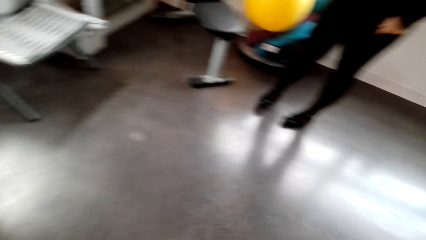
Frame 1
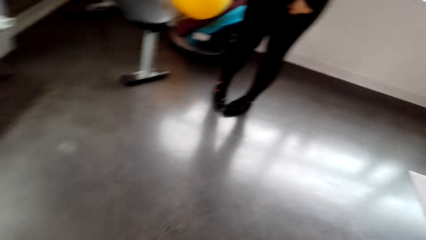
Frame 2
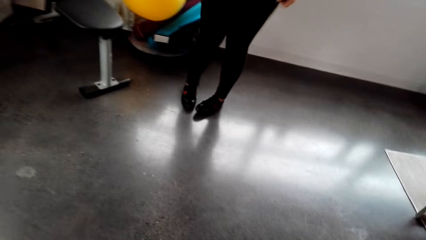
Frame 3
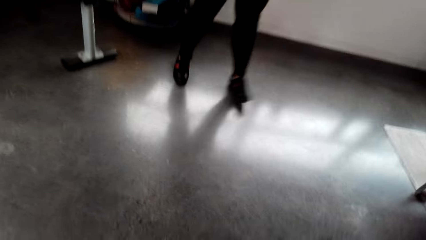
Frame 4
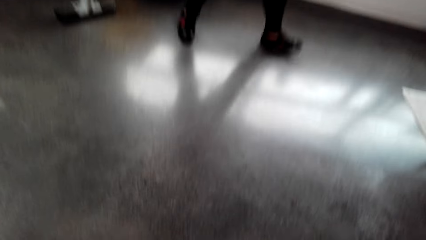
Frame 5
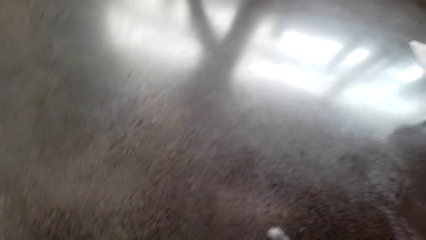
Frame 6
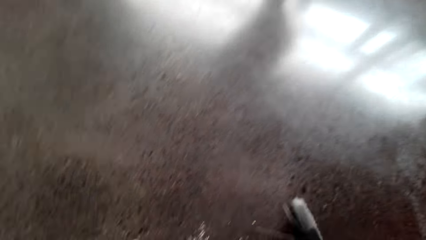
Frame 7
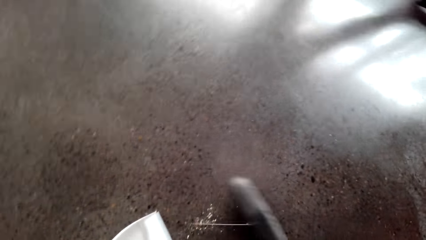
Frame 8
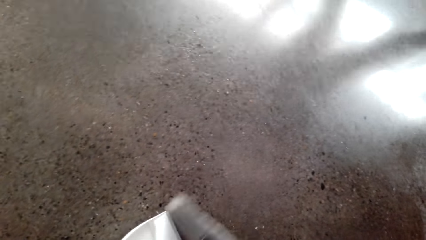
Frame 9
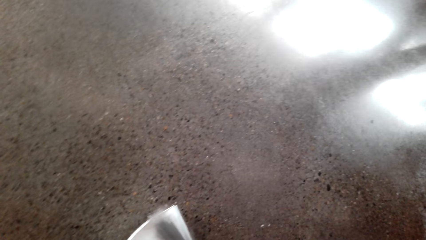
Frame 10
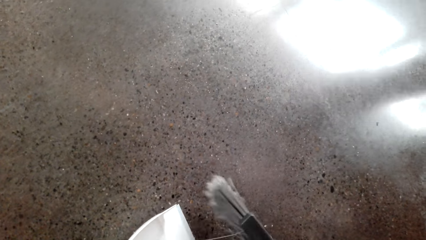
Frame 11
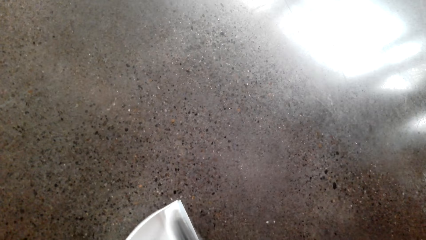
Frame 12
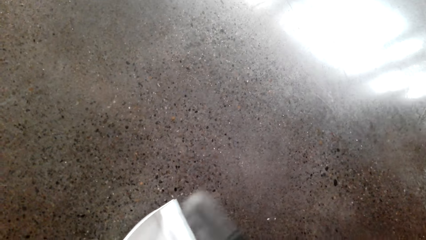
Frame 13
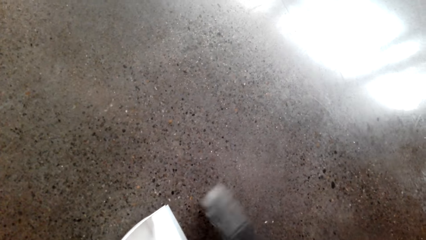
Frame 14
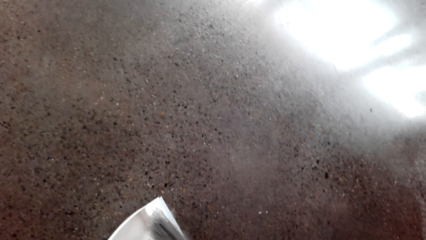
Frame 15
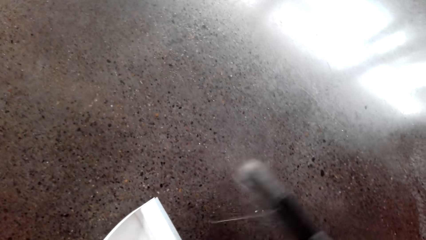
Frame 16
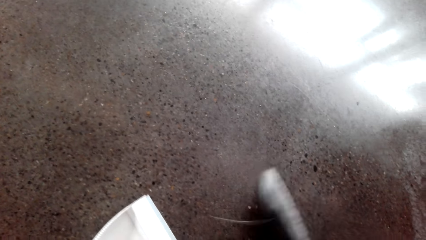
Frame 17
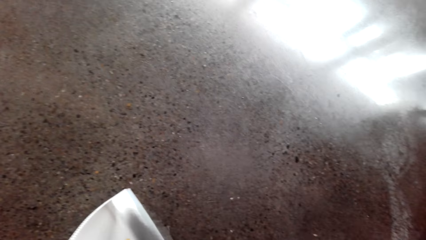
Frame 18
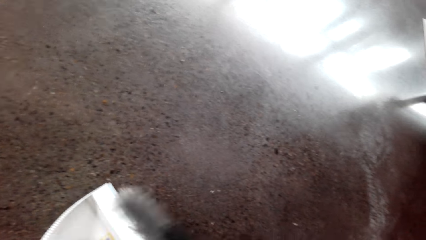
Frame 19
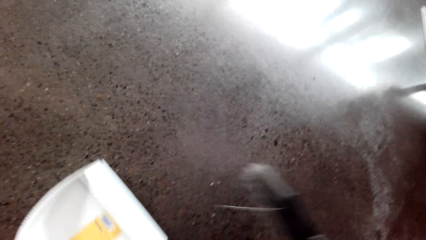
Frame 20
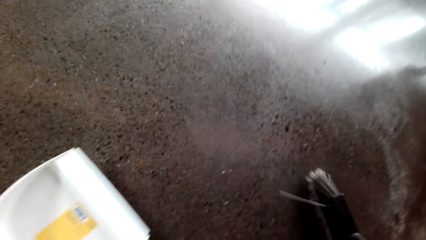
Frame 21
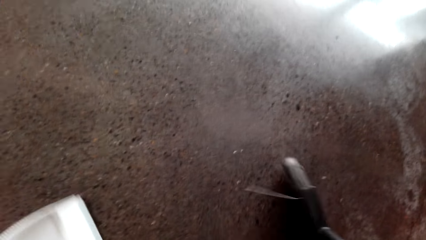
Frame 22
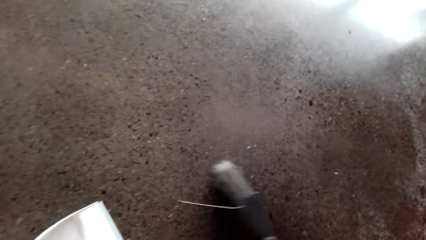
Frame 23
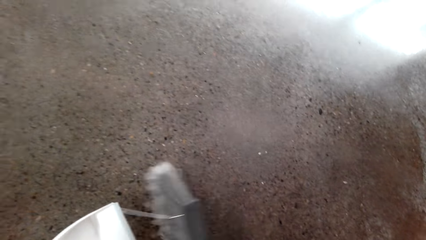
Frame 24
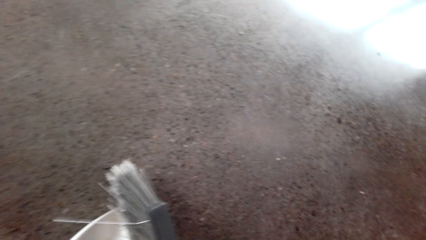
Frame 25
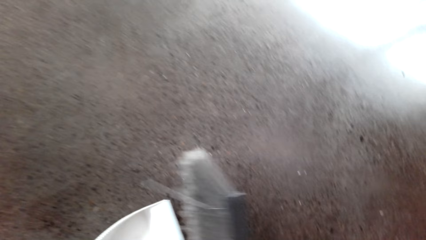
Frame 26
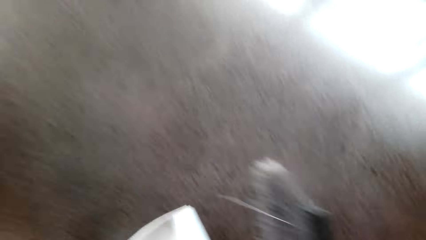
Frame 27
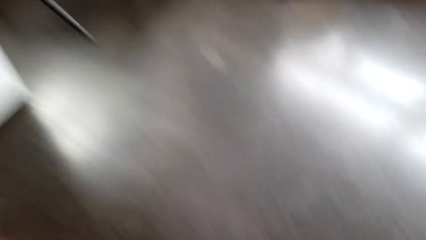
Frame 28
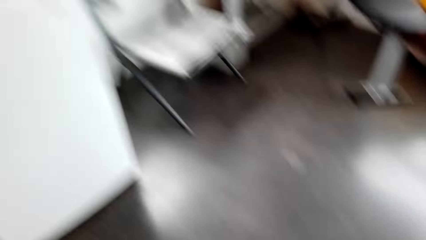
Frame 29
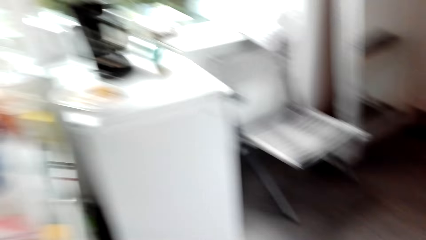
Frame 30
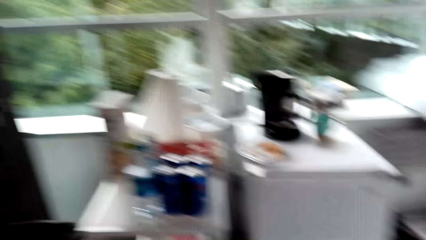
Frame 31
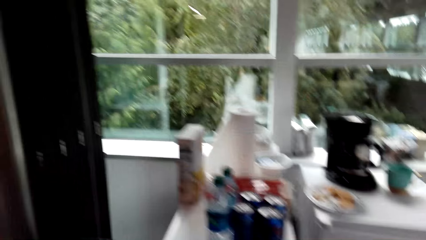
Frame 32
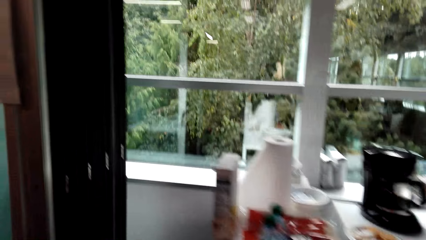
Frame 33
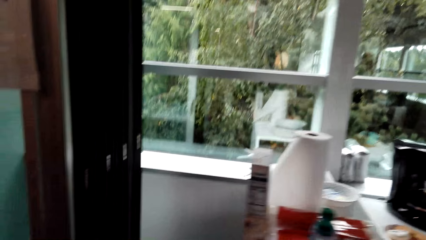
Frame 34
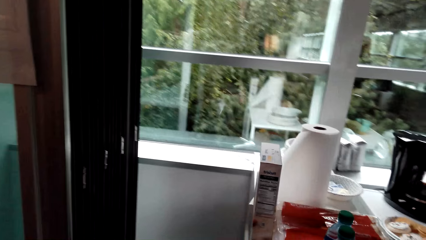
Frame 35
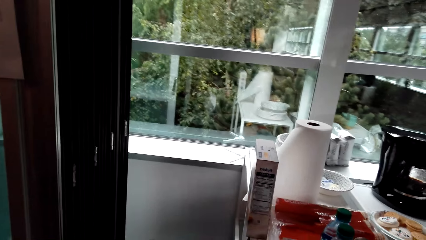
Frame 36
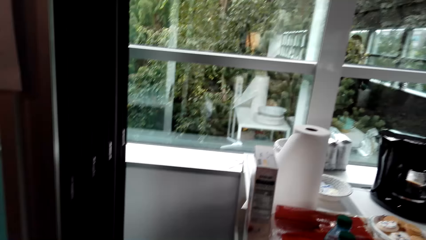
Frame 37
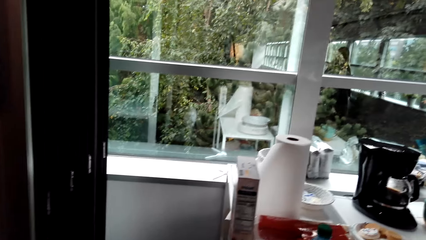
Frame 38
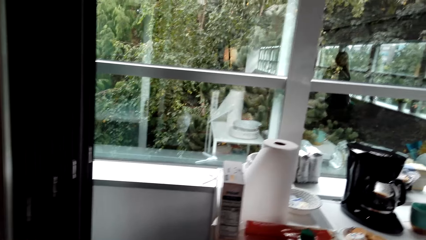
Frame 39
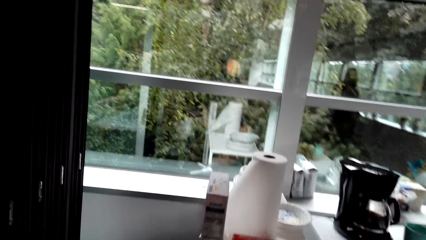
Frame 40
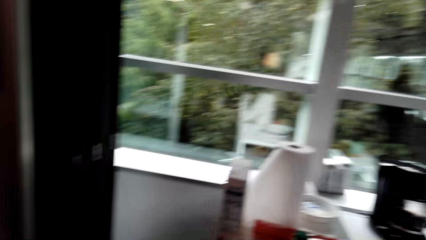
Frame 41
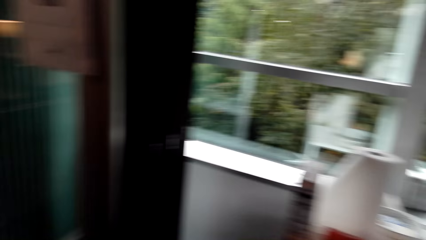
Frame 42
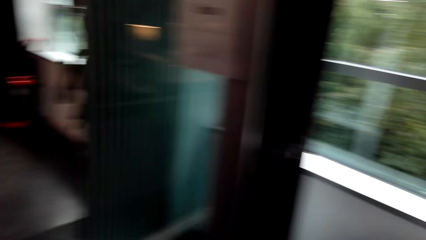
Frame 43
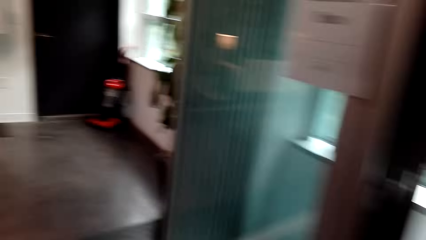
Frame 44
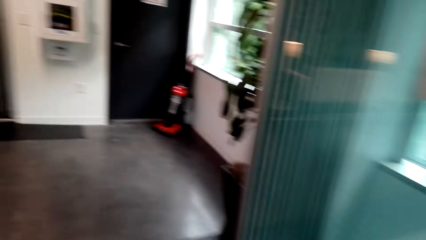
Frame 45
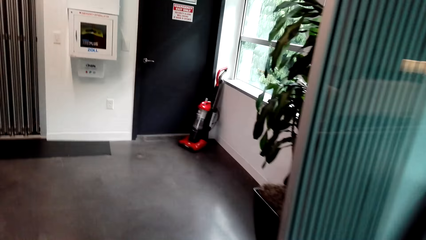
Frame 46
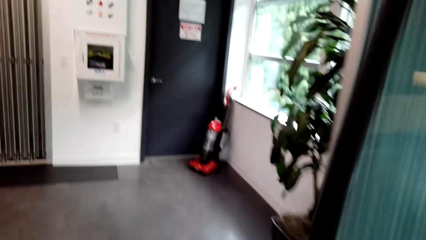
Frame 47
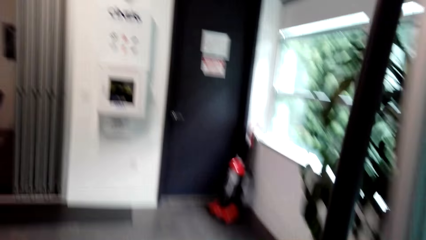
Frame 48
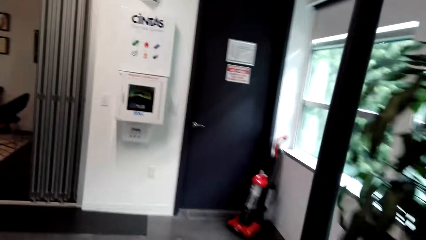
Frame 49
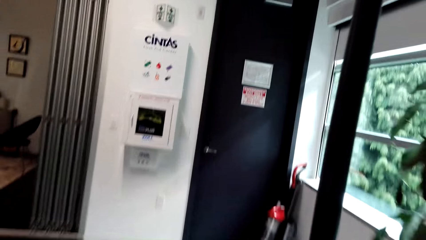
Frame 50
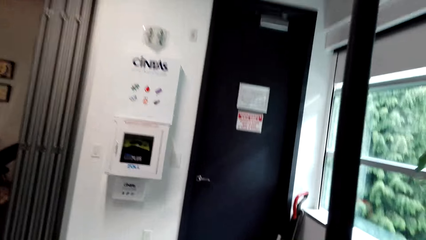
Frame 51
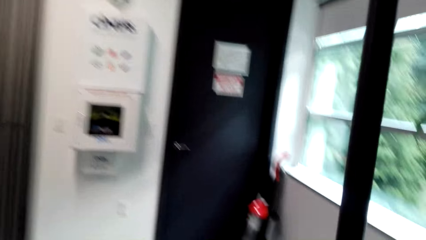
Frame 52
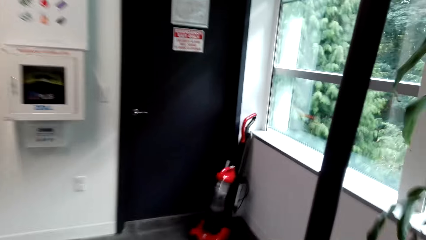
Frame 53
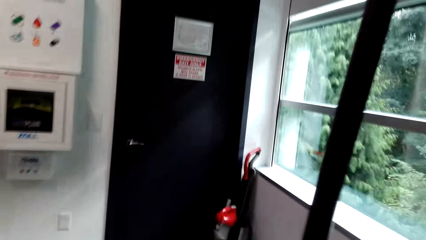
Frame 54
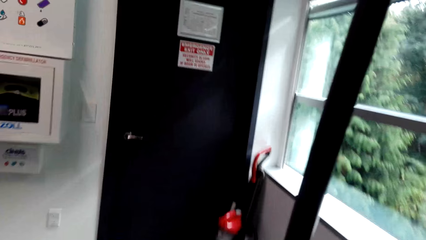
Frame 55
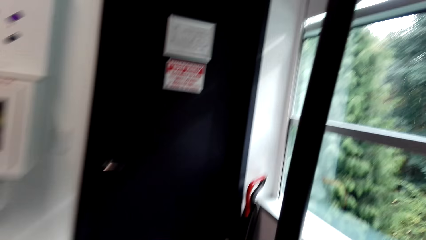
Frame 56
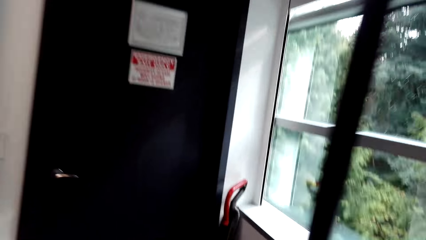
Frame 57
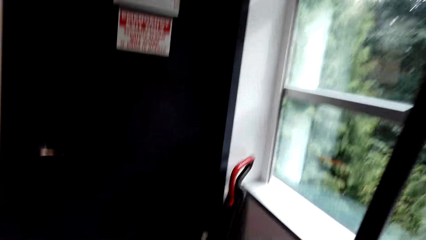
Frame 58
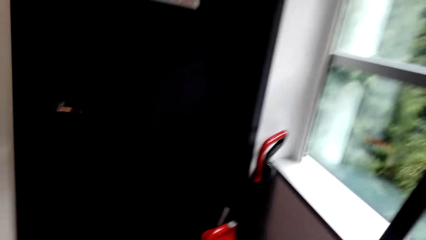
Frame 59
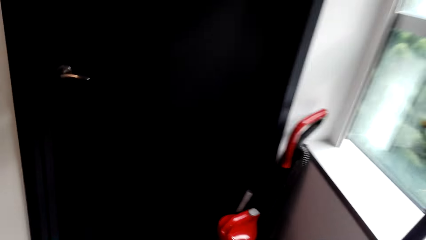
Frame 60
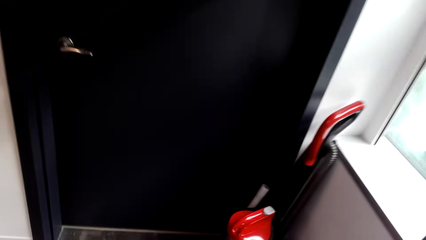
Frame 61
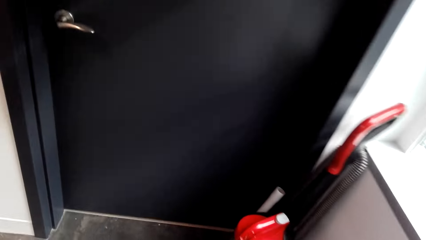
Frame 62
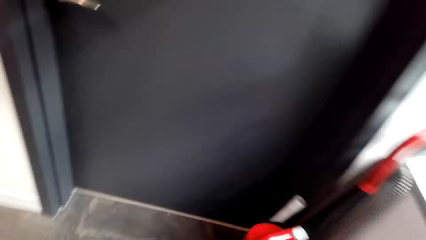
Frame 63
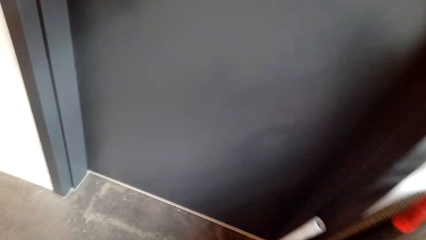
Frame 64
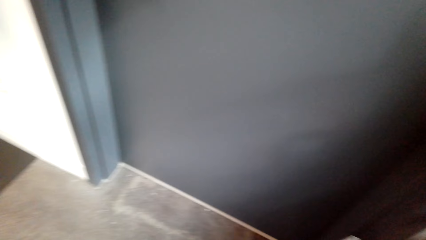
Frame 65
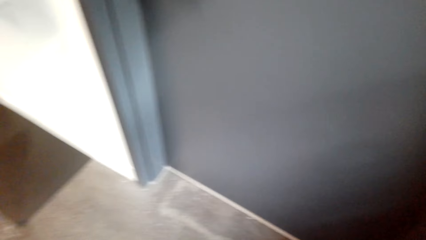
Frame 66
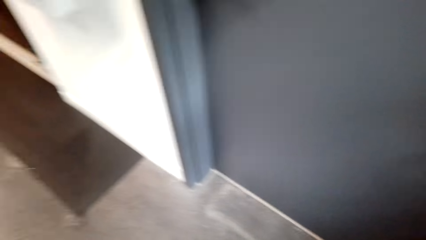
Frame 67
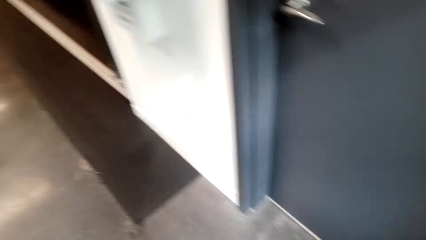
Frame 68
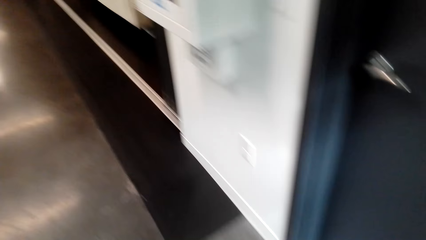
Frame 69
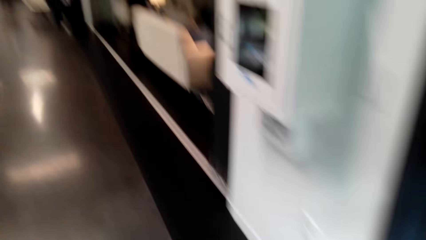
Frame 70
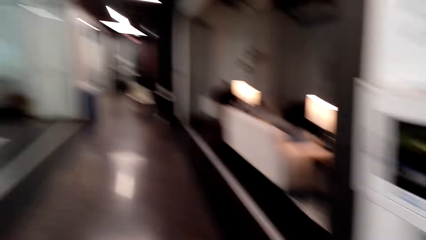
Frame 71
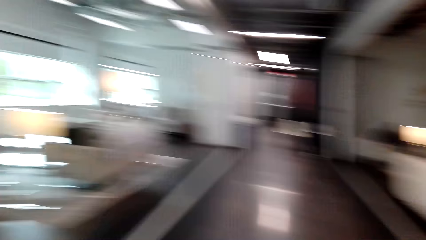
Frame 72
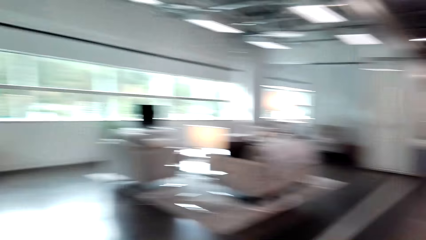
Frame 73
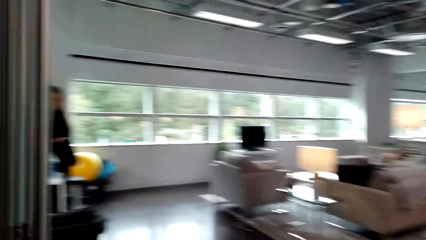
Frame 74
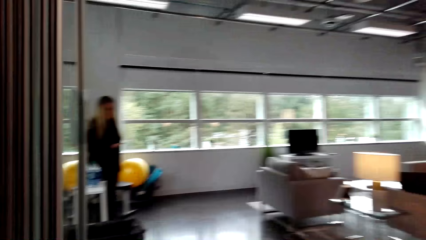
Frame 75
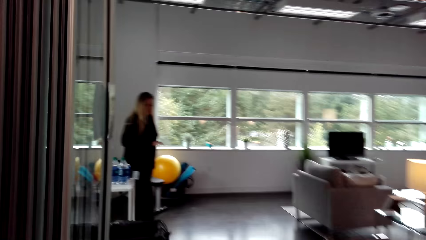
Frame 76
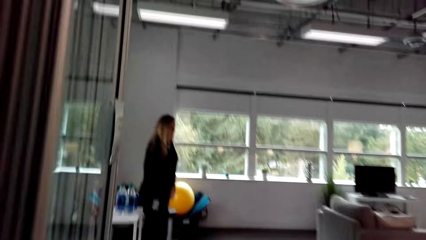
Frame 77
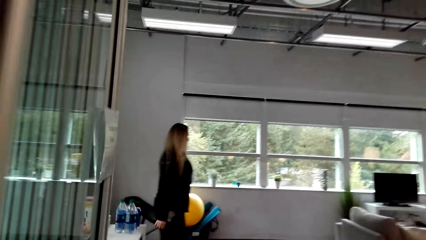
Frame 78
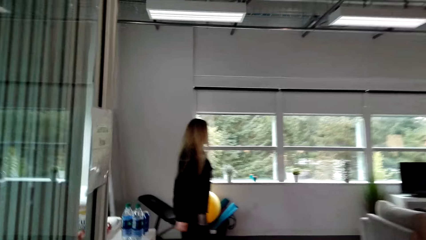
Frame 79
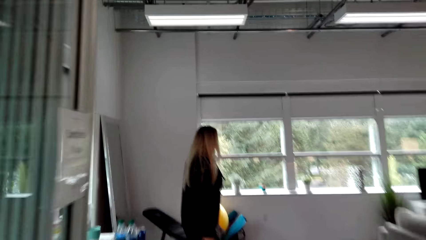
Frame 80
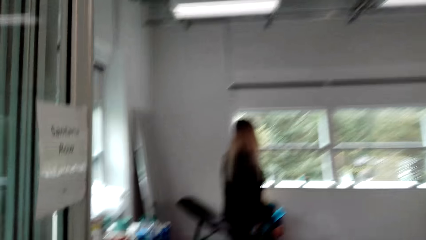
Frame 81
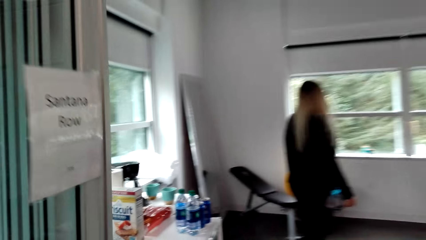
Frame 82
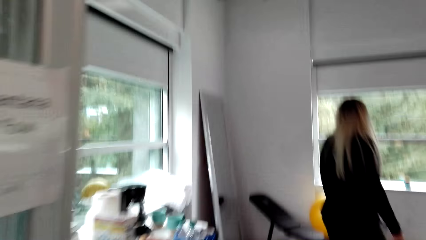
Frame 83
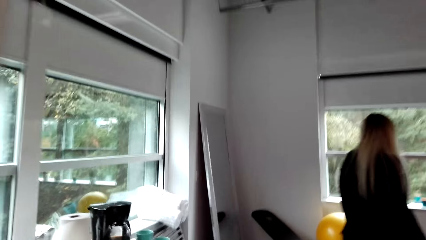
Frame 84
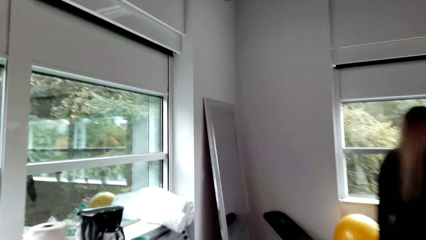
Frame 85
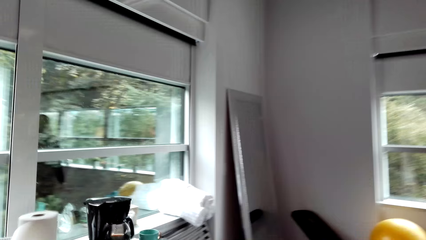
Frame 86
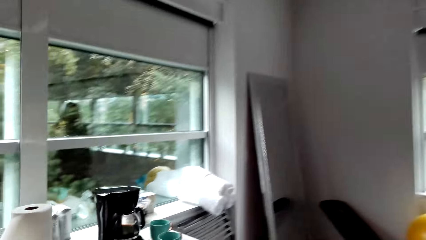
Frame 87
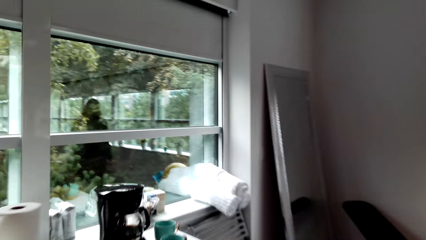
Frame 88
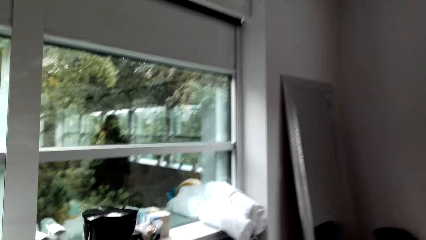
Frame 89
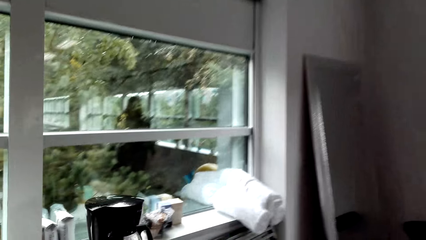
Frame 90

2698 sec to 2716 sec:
A woman walks around the office. The camera wearer converses with the woman. They sweep the floor, converse with the woman, stand up, walk around the office and drop the dust in the dustbin. They walk around the office, hold the broom and converse with the woman. They place the broom in a corner, walk around the office and converse with the woman. The woman walks around the office and walks towards the chair. The camera wearer walks around the office.
